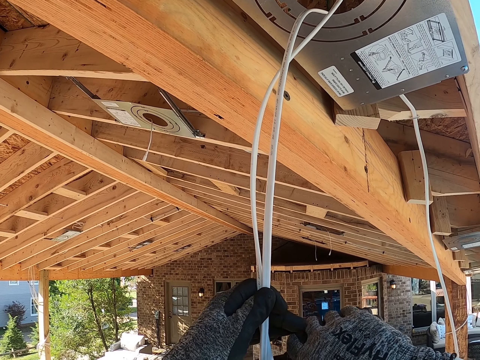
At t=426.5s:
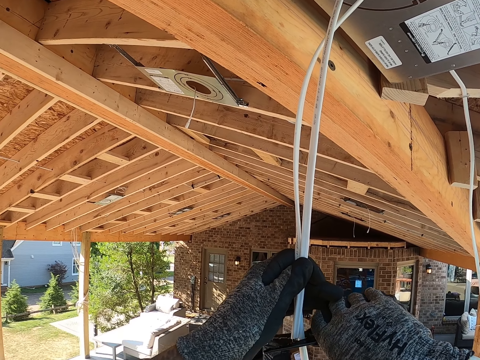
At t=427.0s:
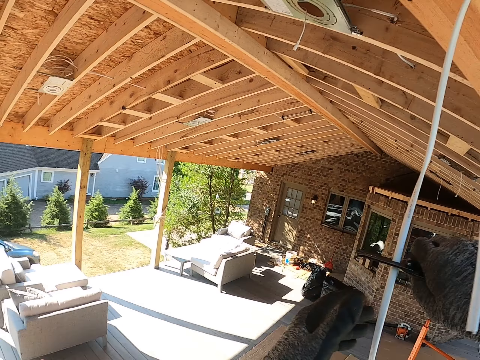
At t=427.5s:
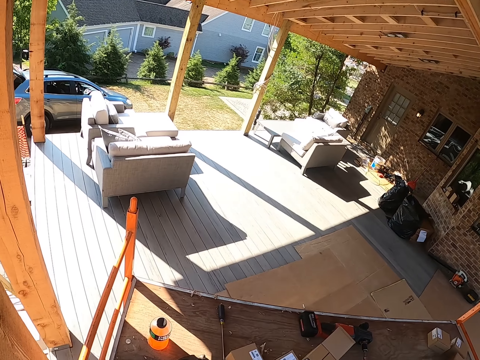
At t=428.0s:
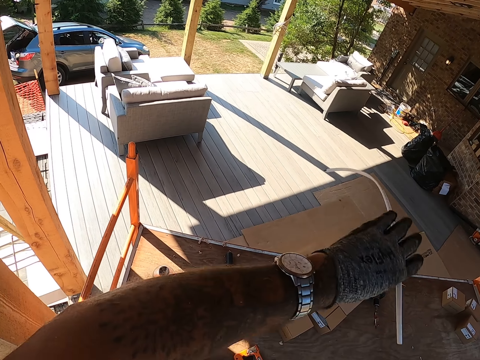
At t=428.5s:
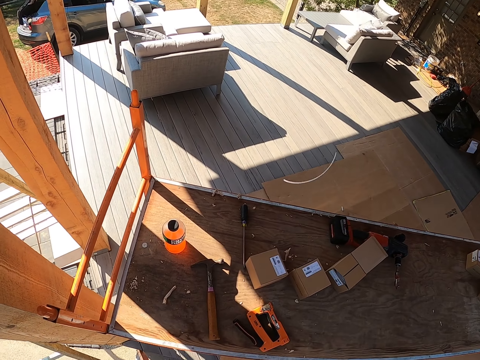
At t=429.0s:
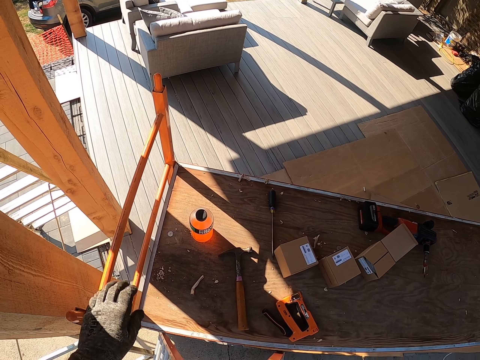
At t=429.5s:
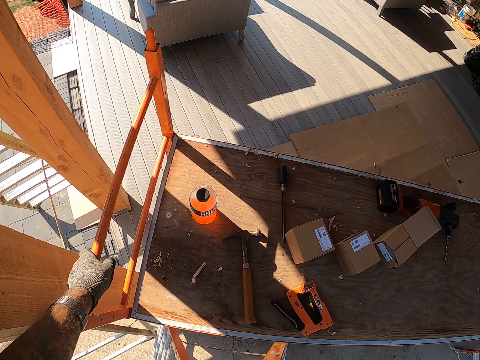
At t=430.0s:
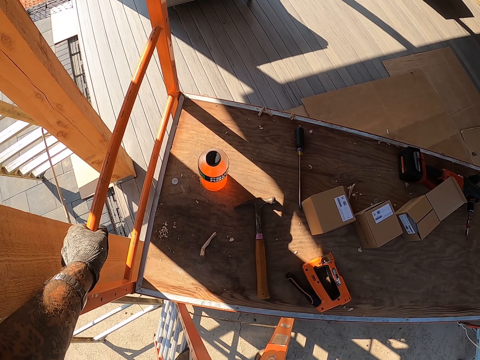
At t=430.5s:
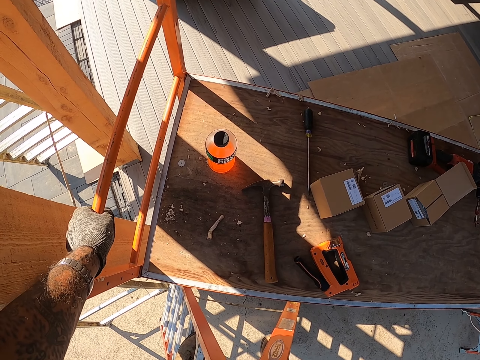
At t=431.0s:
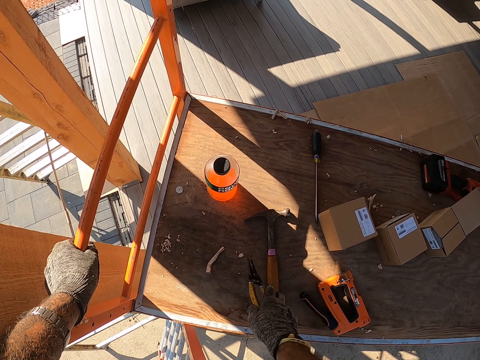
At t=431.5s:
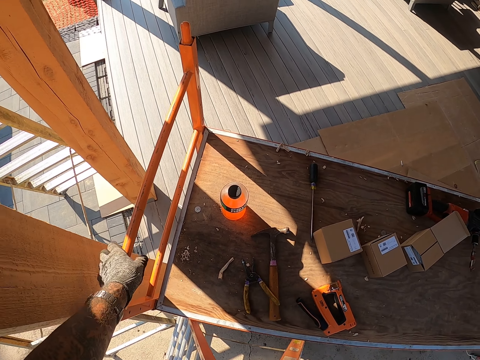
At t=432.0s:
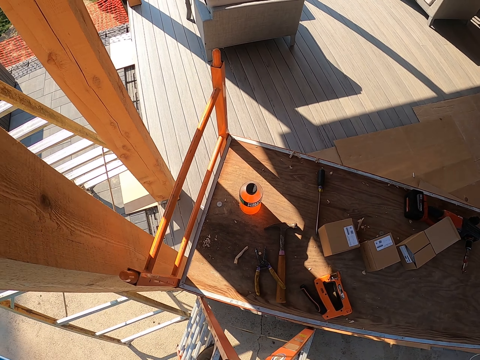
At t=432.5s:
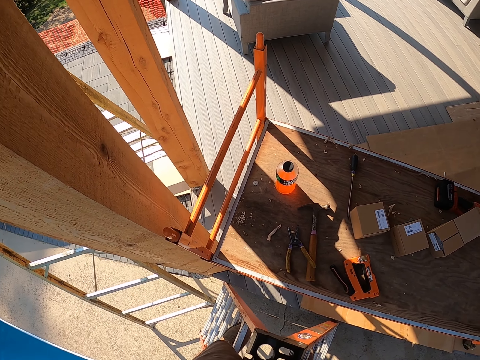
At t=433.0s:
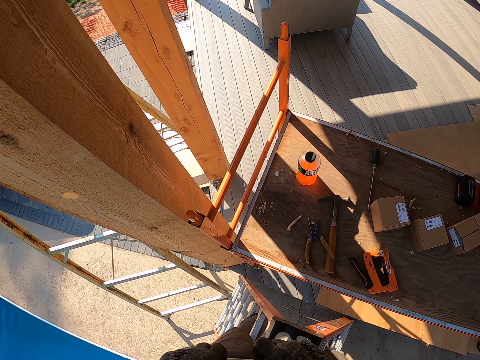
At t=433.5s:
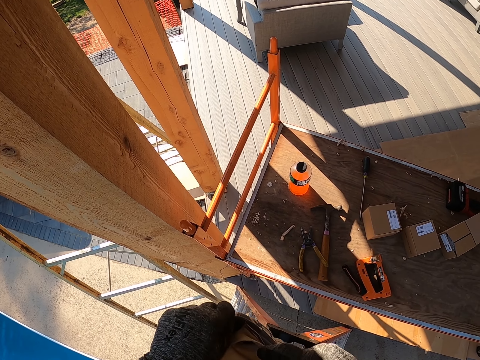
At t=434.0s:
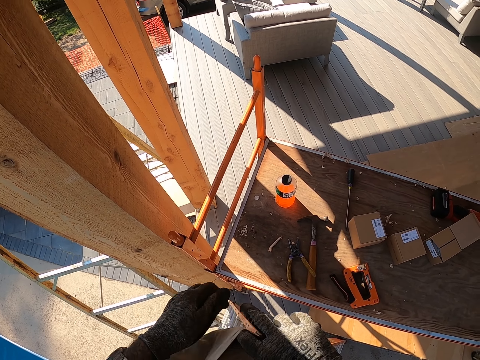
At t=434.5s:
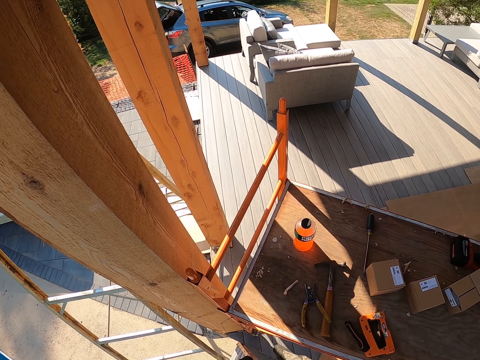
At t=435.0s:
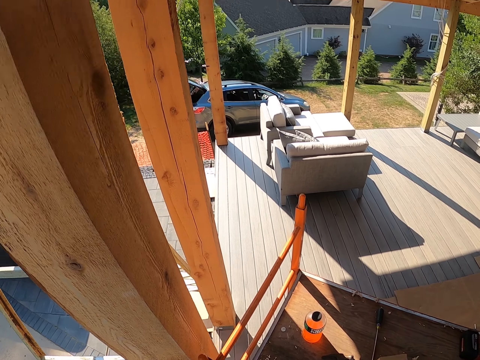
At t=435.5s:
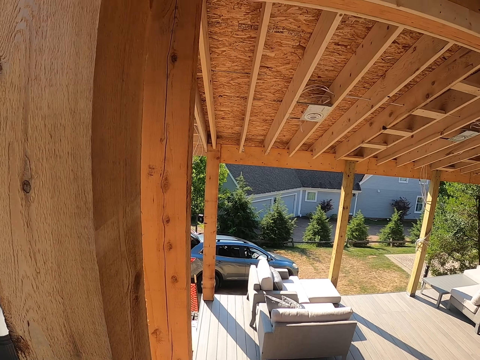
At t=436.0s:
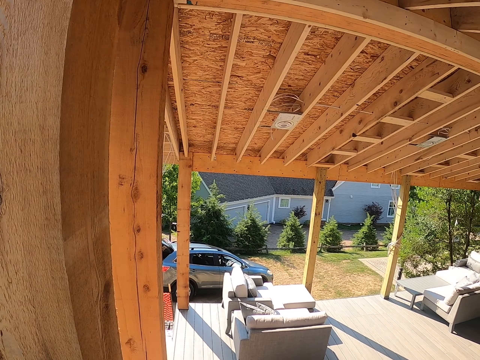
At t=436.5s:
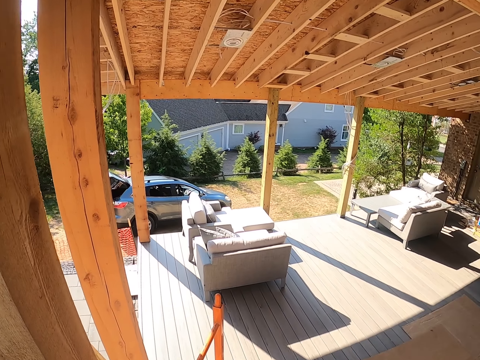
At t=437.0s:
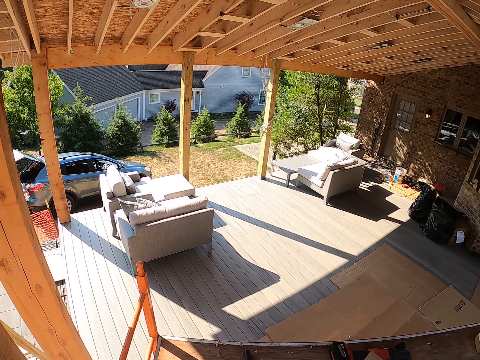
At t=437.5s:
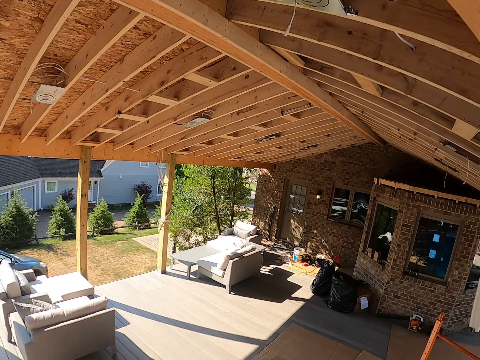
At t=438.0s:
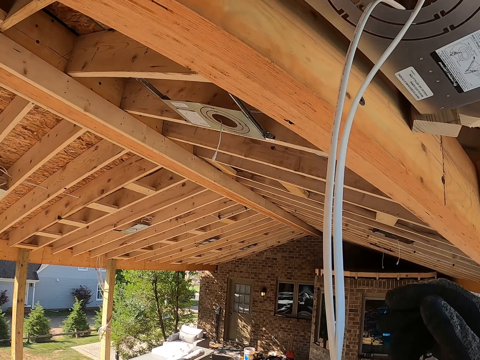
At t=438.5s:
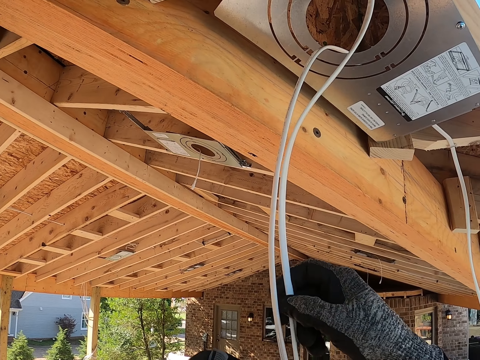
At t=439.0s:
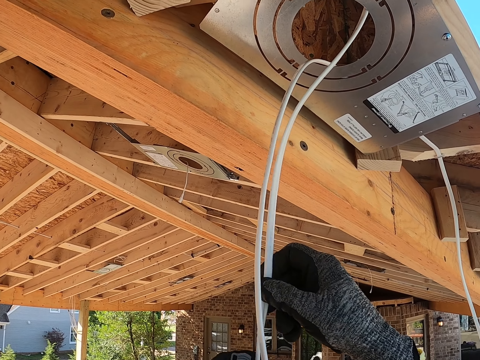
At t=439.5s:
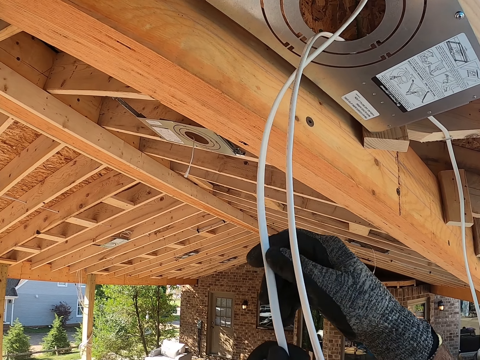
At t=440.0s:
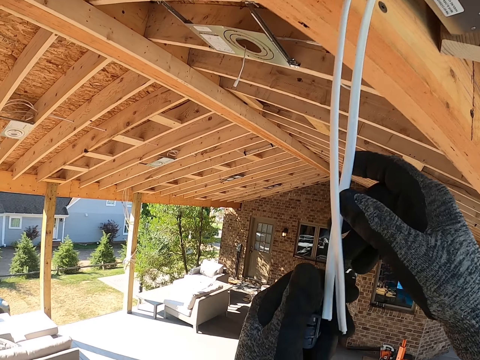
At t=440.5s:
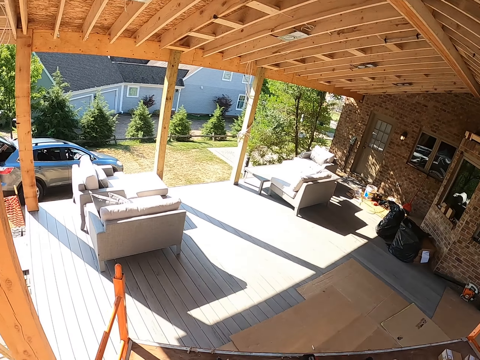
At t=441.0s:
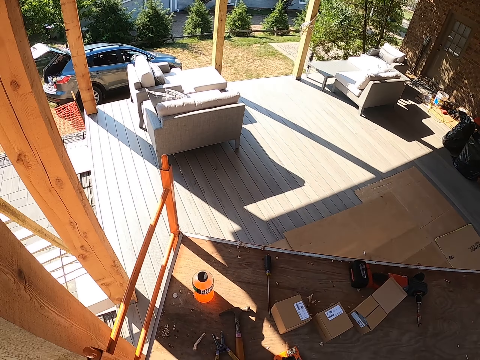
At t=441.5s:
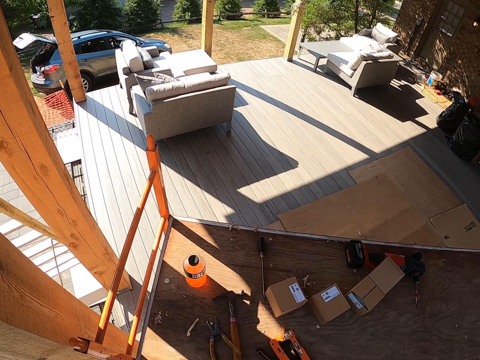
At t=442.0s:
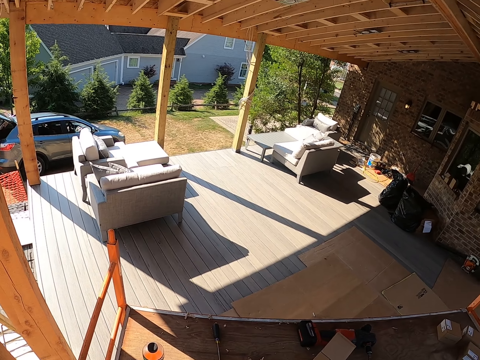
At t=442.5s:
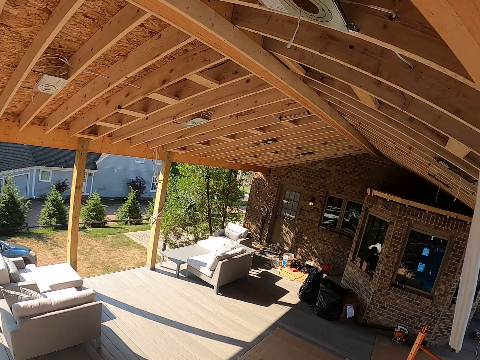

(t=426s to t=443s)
The camera wearer cuts the cables. They look around. They throw the cable. They hold the stand. They drop the pliers on the table. They look around. They take something from the pocket. They look around. They hold the cables. They adjust the cable. They look around.

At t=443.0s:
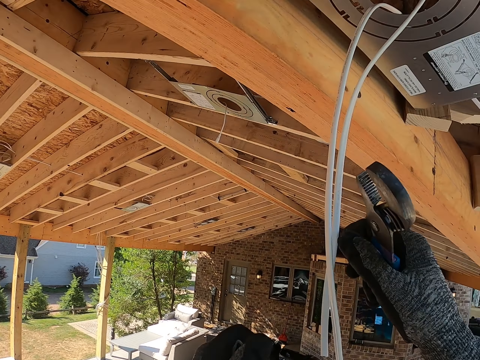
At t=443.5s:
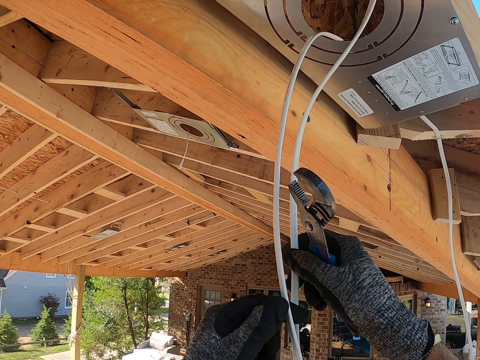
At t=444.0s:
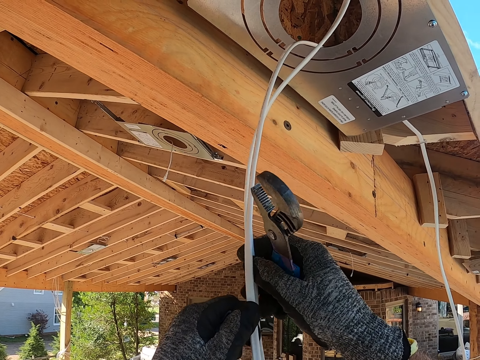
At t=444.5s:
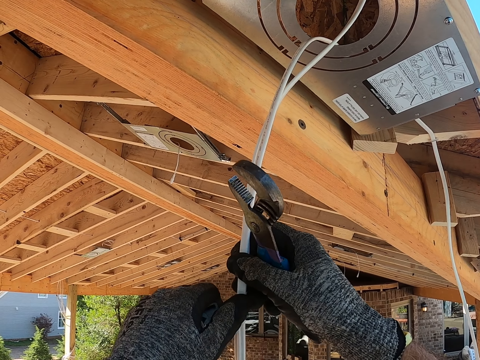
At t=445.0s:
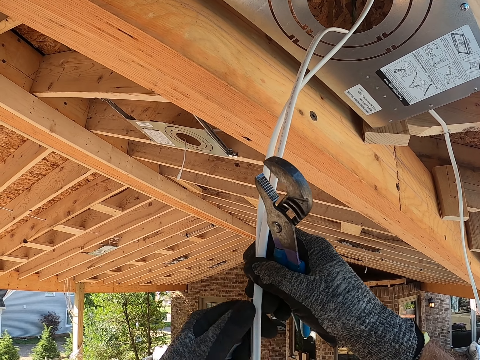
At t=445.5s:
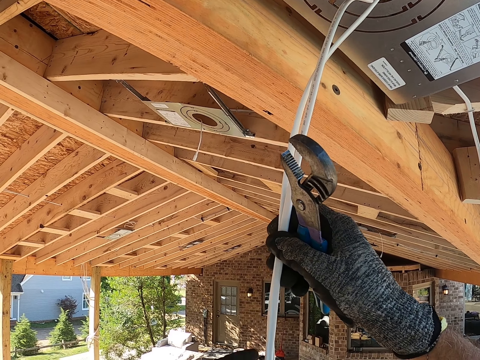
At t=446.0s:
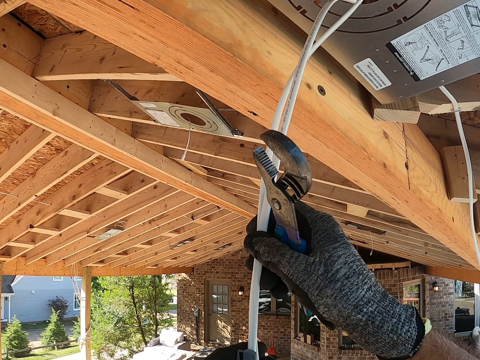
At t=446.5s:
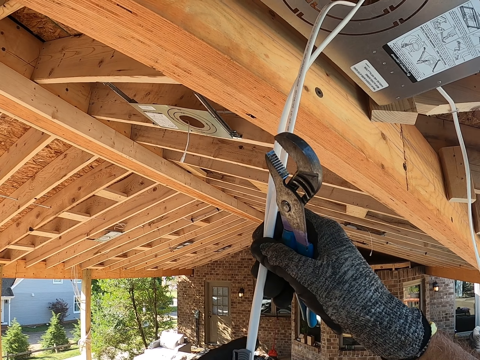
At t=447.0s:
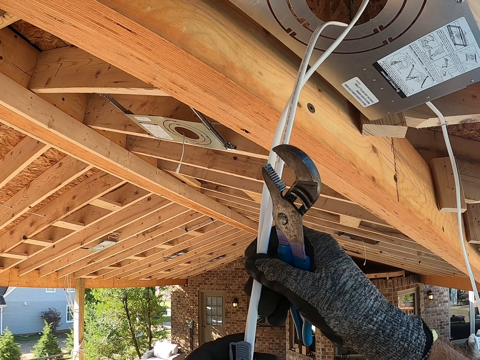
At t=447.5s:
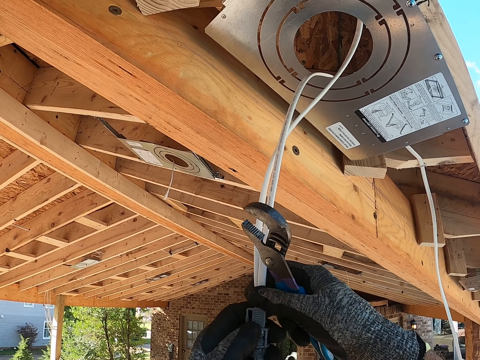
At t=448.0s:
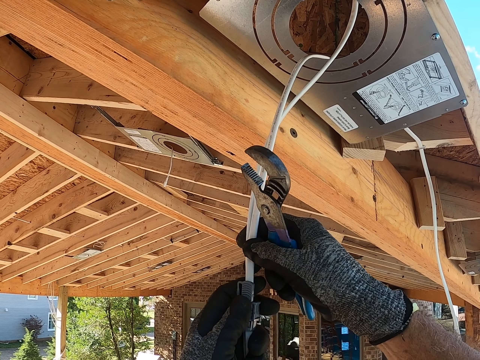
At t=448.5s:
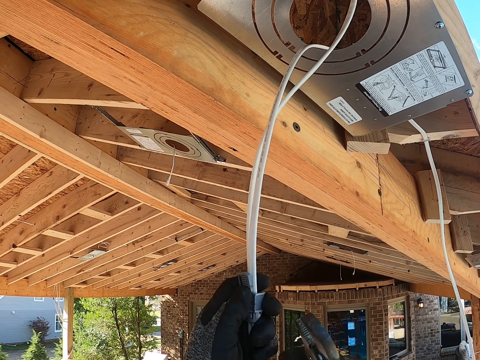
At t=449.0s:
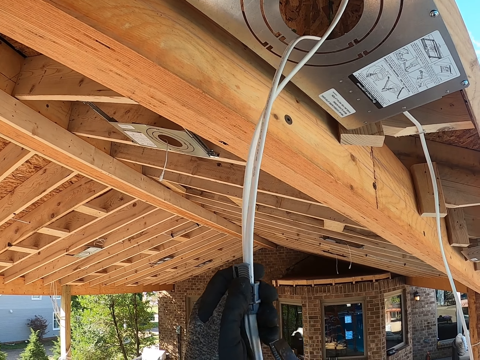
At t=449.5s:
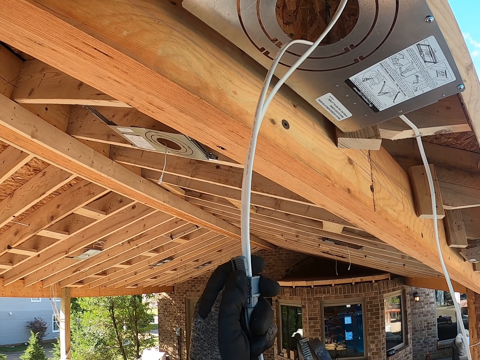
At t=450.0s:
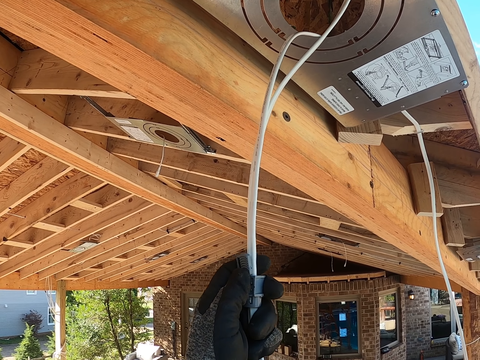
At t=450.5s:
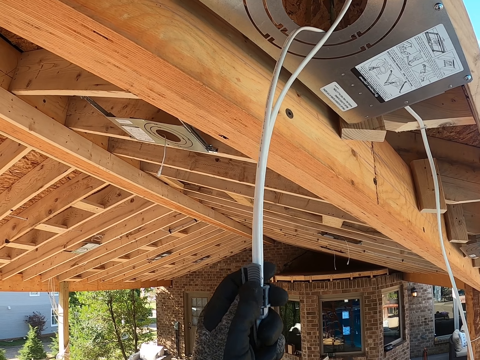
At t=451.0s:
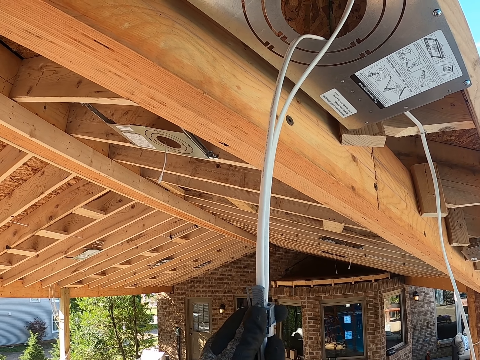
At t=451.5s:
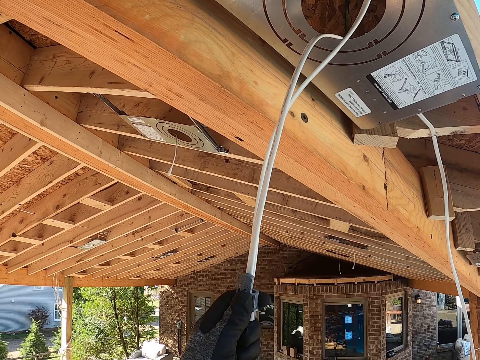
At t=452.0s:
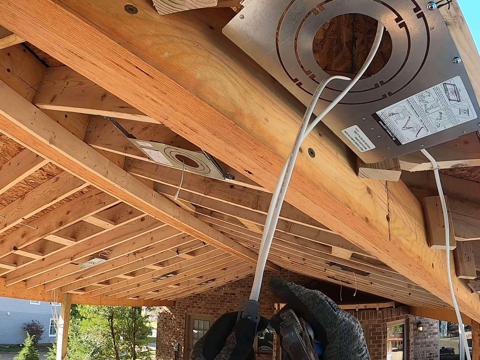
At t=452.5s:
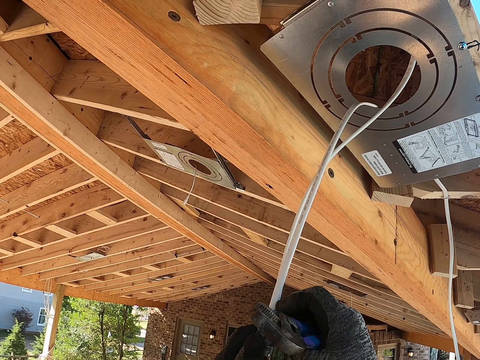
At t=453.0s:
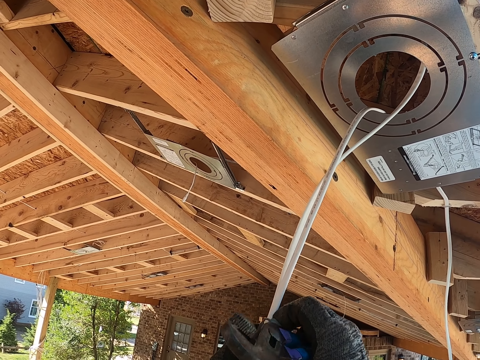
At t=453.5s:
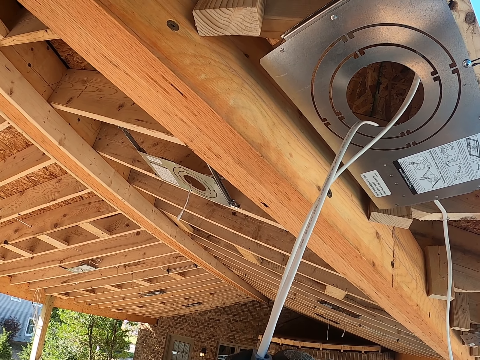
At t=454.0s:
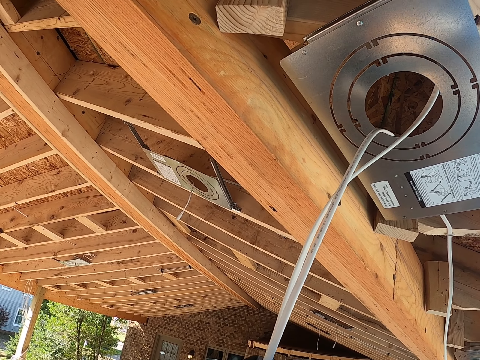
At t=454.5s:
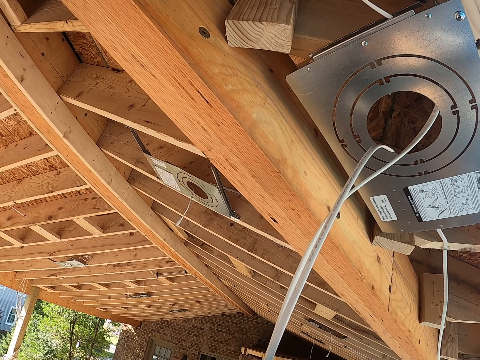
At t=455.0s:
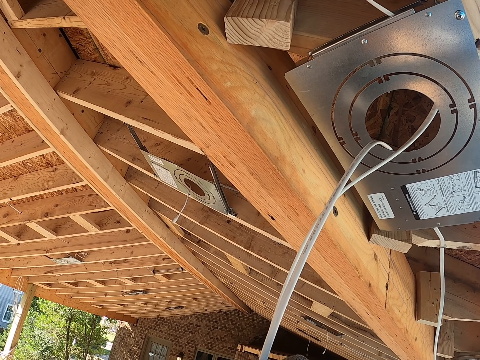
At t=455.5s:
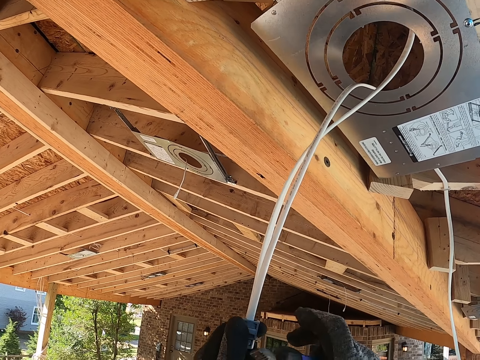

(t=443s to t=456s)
The camera wearer holds the cables. They align the cables.
